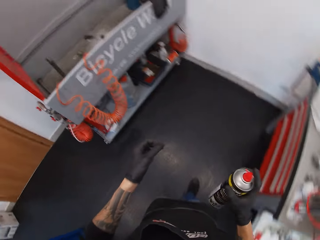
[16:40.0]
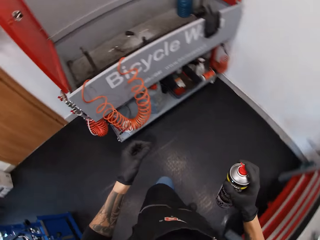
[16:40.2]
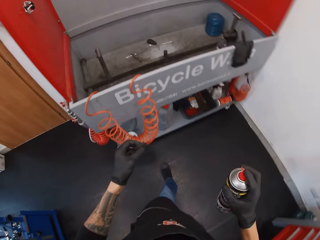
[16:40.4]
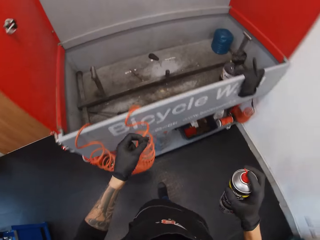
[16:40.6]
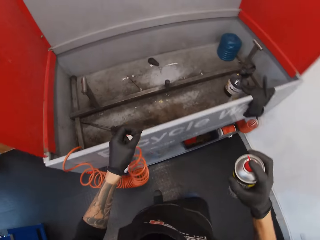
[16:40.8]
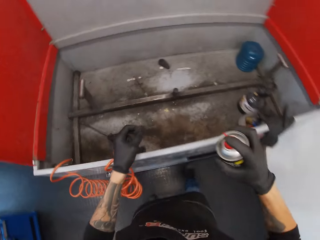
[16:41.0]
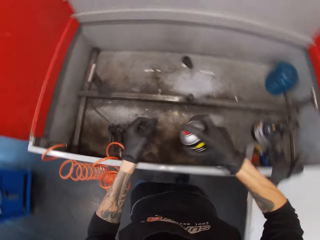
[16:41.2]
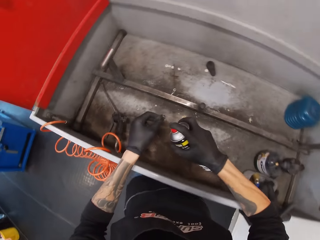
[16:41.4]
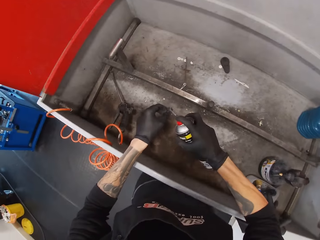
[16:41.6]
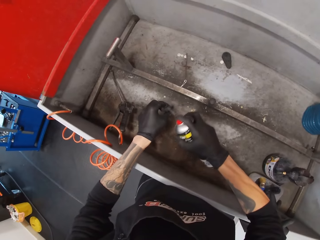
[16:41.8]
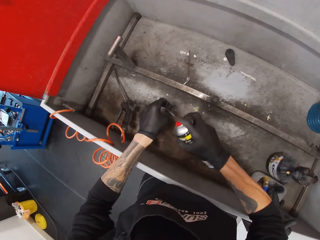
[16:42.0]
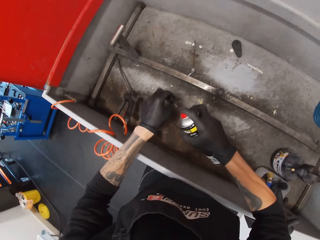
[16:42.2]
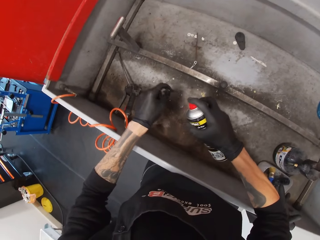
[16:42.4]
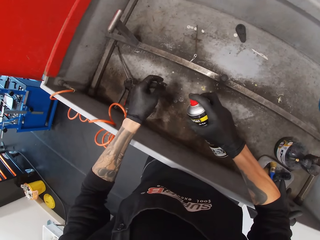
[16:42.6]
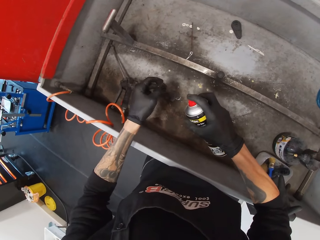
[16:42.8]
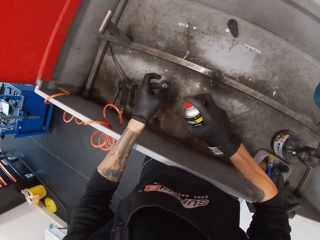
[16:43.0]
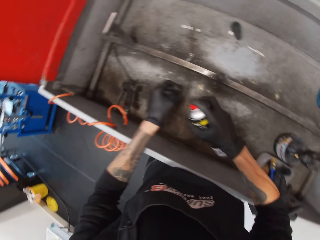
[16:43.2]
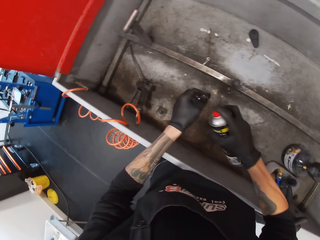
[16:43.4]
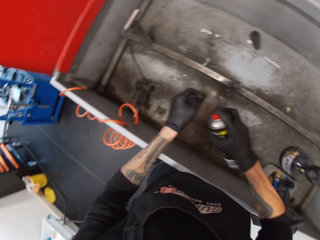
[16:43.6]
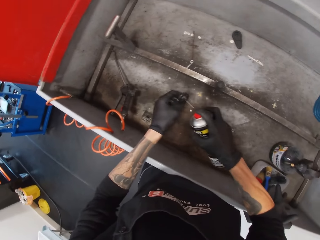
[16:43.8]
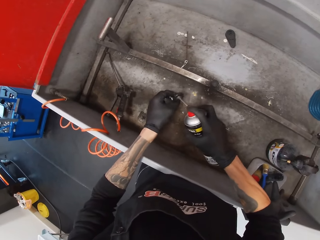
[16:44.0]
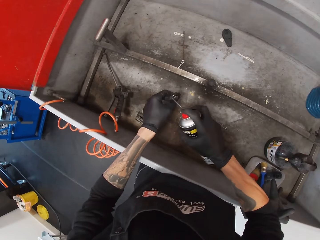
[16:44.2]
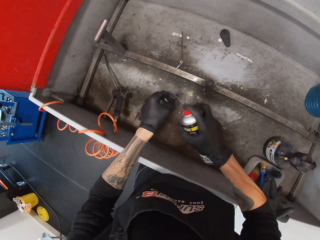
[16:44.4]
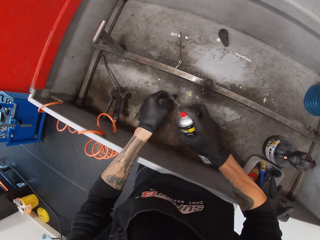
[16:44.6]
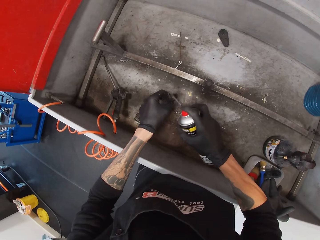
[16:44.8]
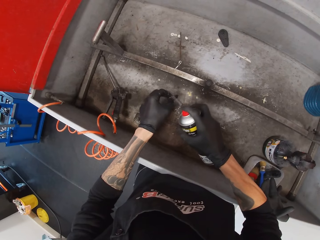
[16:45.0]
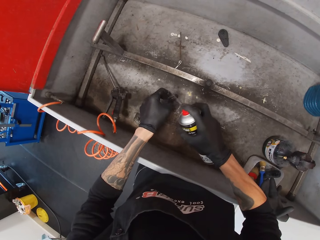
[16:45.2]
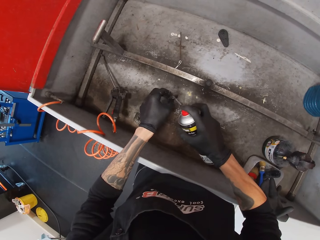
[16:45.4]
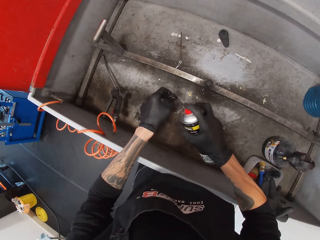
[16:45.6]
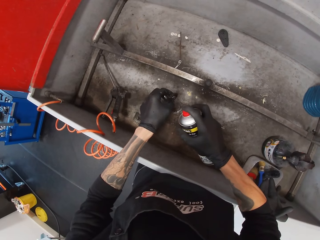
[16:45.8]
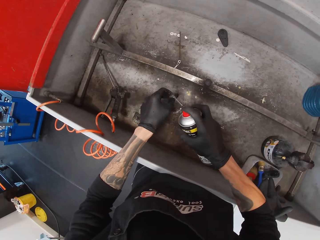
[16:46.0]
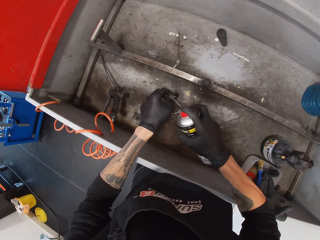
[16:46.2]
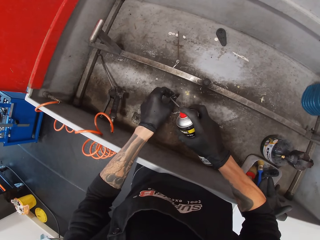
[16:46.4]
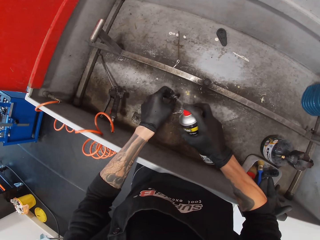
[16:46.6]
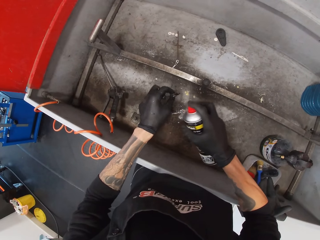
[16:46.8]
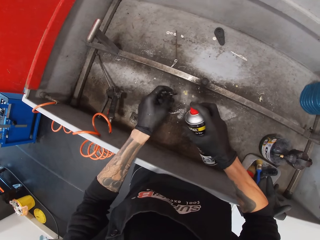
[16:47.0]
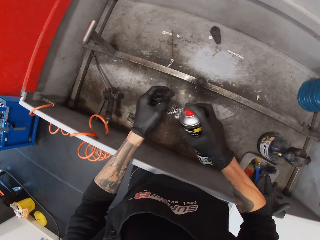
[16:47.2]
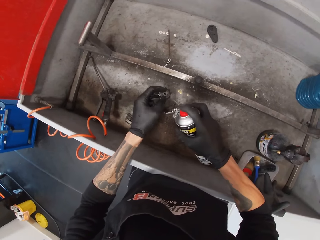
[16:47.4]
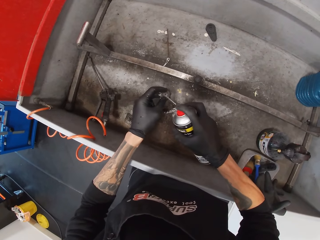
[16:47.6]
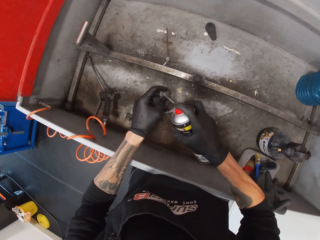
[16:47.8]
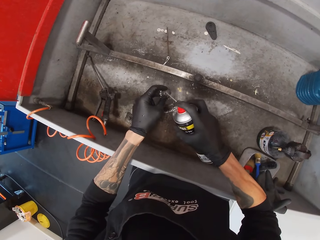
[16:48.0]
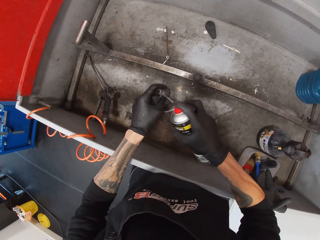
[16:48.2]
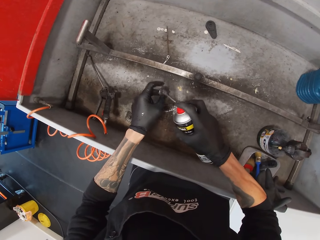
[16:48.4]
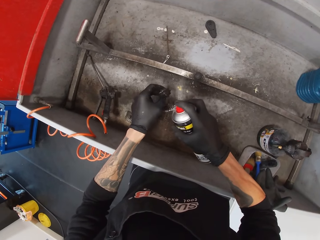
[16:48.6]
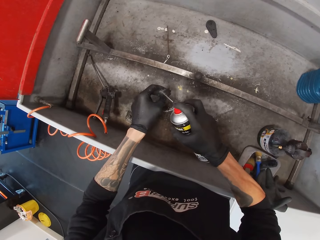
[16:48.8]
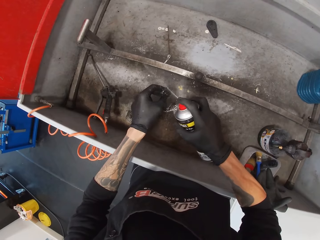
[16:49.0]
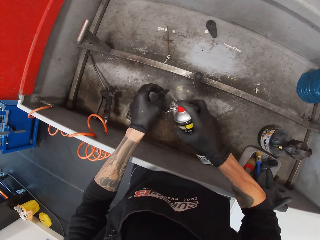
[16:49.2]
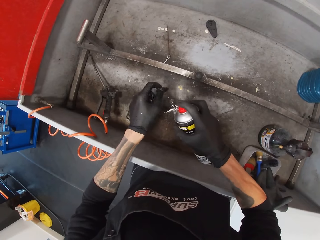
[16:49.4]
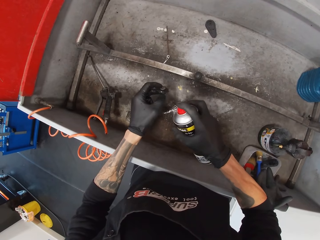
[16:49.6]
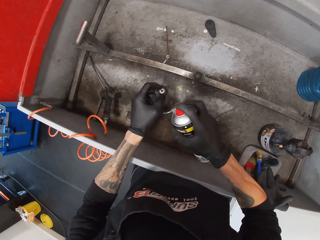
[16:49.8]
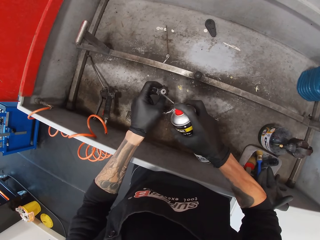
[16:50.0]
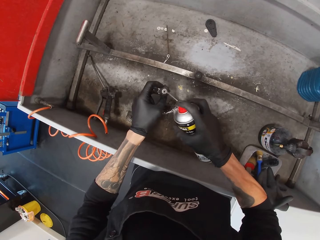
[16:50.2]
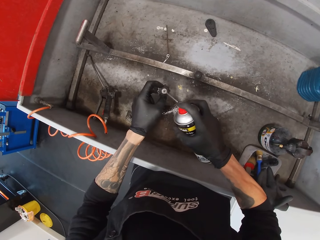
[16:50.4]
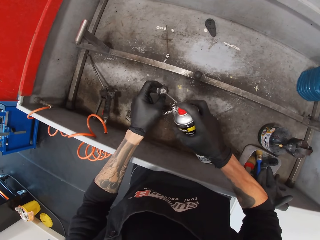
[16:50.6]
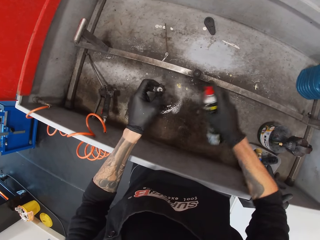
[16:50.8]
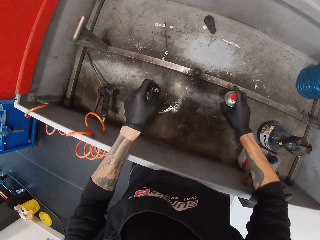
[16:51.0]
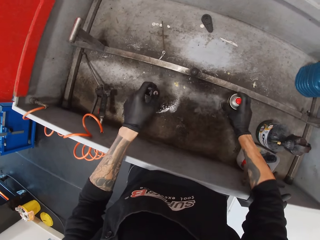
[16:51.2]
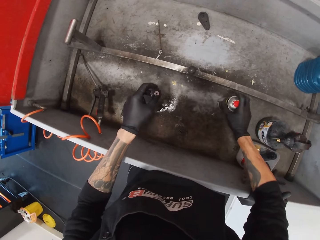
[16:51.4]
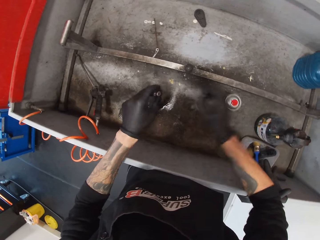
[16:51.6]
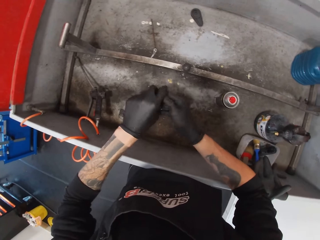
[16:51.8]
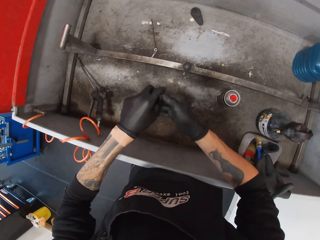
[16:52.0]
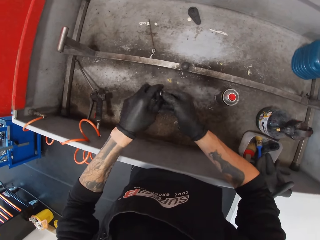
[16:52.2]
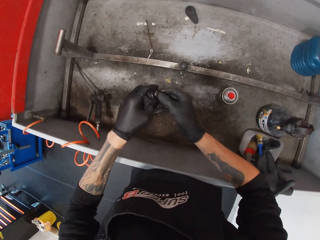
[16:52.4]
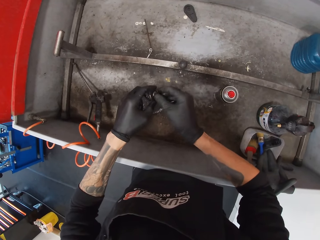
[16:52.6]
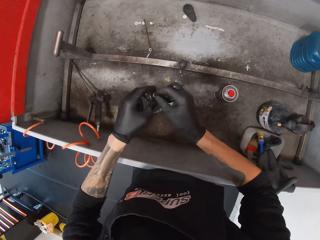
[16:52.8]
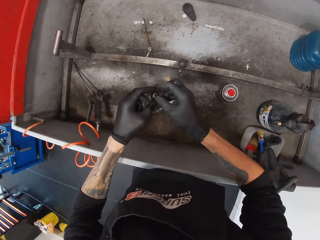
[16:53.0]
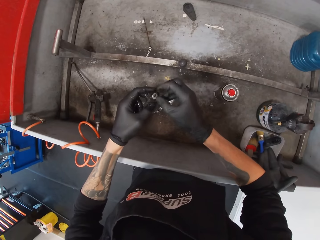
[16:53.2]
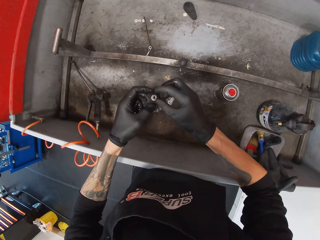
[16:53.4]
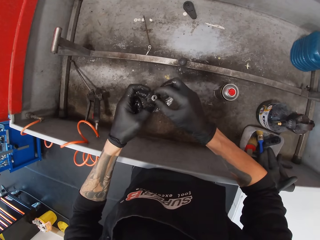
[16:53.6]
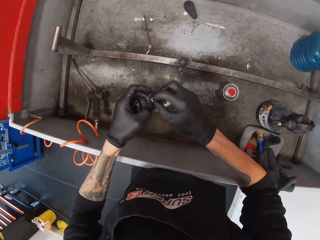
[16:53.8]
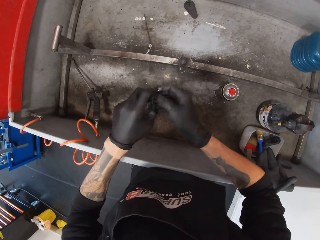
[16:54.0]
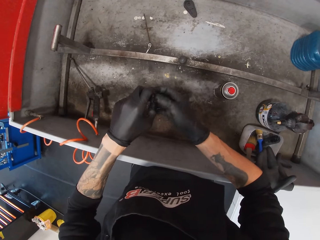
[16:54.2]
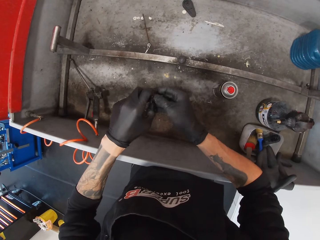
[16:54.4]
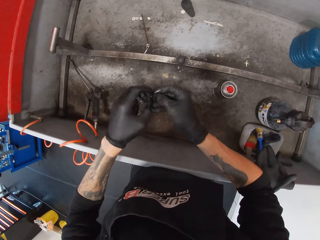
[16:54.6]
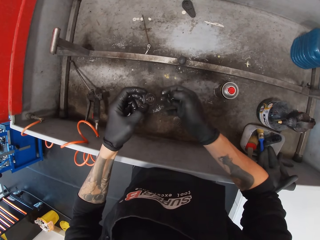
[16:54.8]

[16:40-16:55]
The camera wearer takes a spray can. They move to the trough. They spray the discs. They spray on the sprocket. They put the spray can down. They wipe the discs.

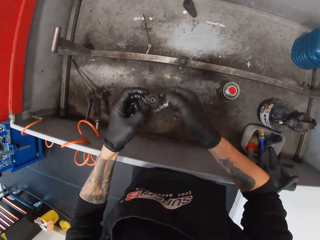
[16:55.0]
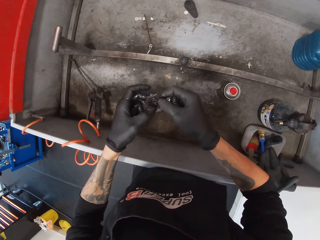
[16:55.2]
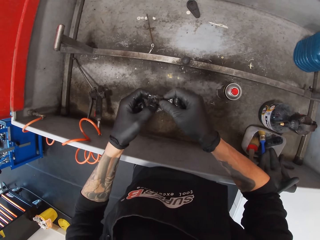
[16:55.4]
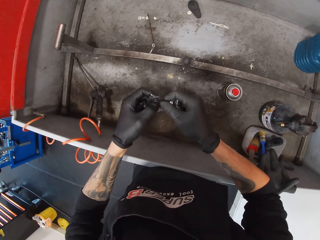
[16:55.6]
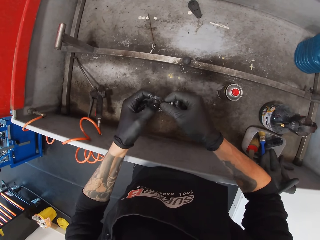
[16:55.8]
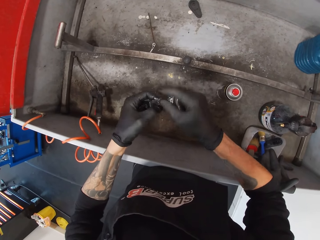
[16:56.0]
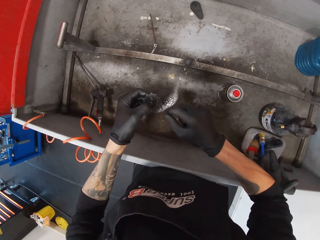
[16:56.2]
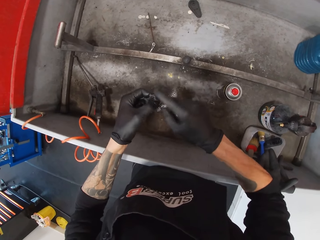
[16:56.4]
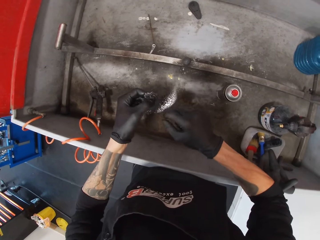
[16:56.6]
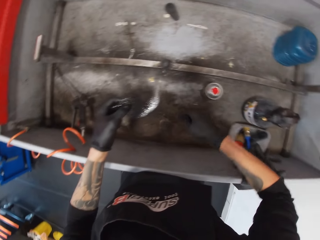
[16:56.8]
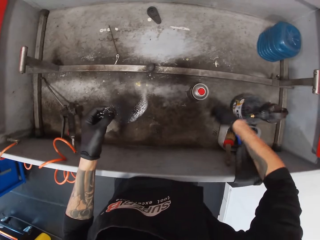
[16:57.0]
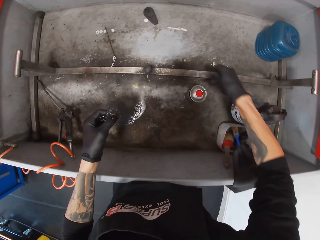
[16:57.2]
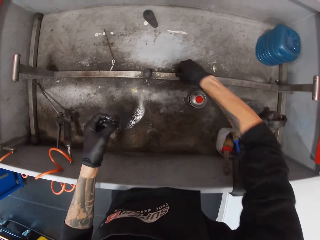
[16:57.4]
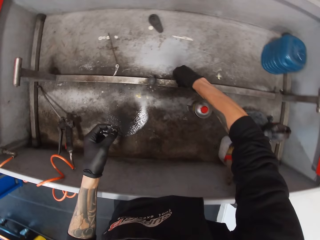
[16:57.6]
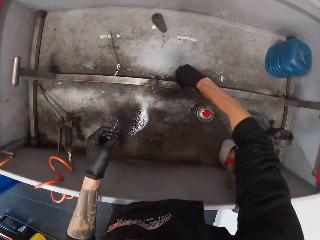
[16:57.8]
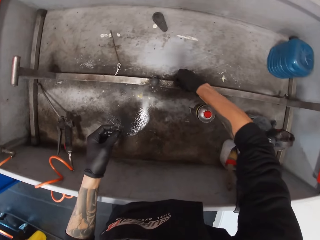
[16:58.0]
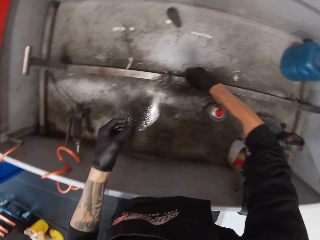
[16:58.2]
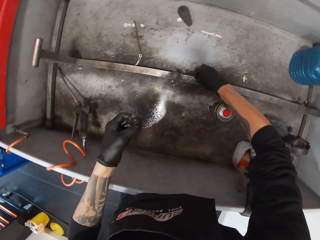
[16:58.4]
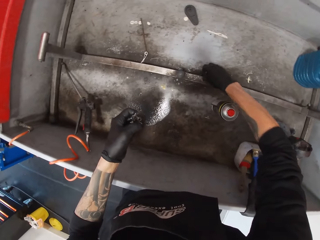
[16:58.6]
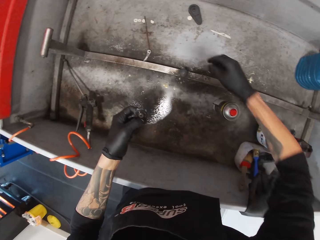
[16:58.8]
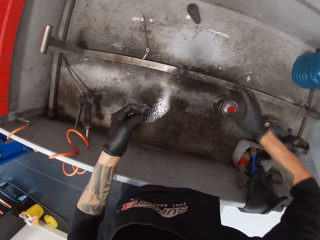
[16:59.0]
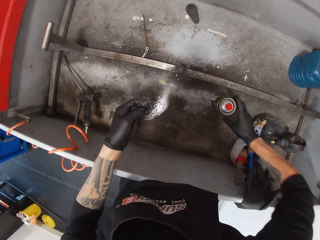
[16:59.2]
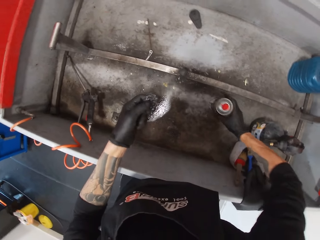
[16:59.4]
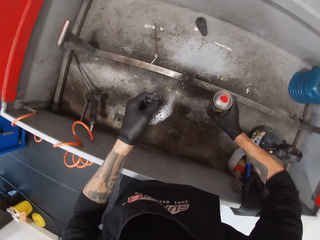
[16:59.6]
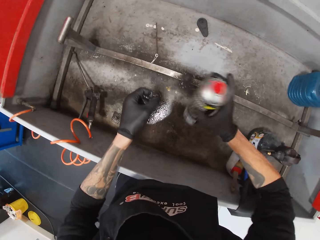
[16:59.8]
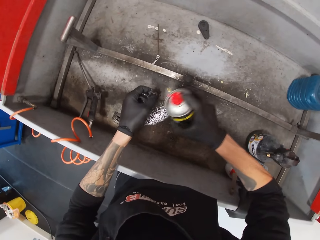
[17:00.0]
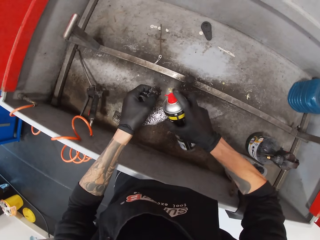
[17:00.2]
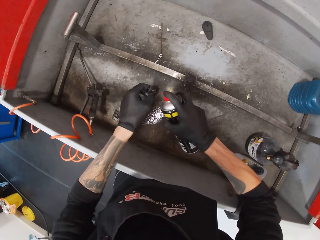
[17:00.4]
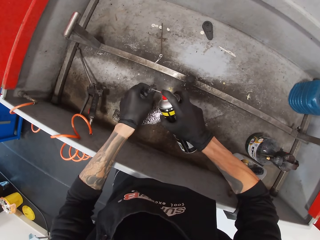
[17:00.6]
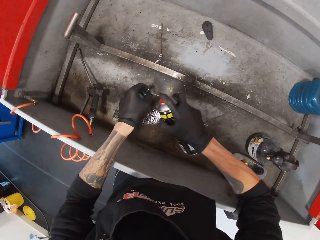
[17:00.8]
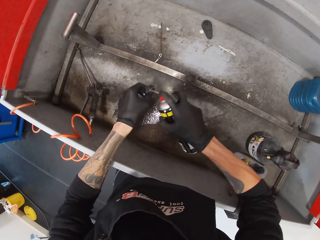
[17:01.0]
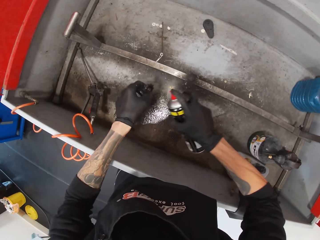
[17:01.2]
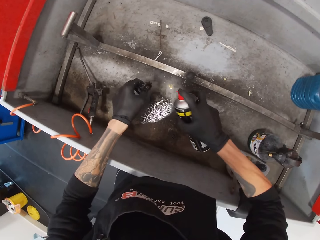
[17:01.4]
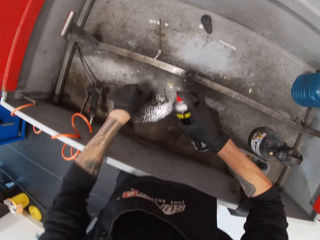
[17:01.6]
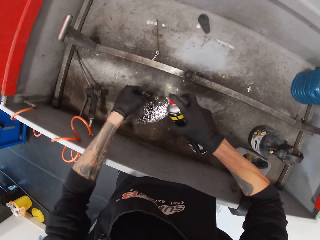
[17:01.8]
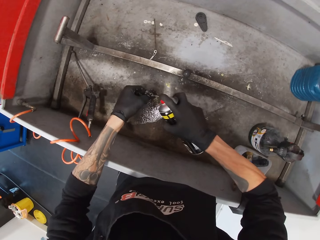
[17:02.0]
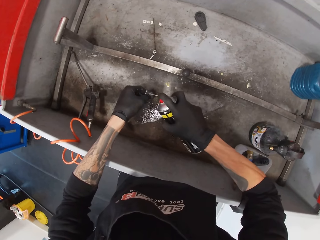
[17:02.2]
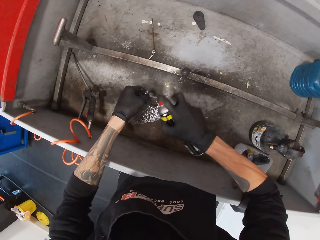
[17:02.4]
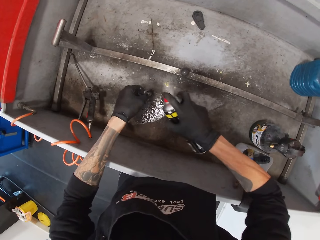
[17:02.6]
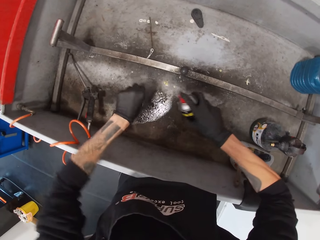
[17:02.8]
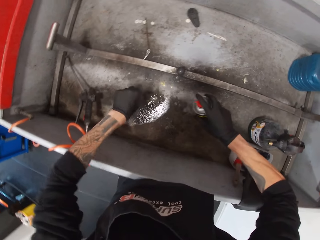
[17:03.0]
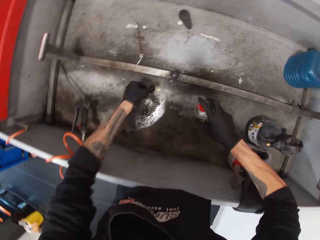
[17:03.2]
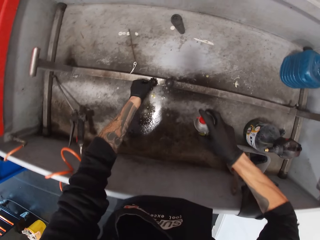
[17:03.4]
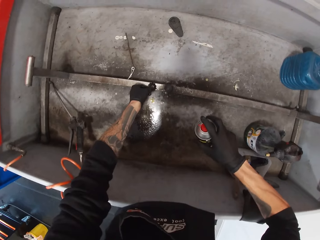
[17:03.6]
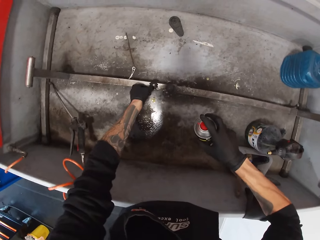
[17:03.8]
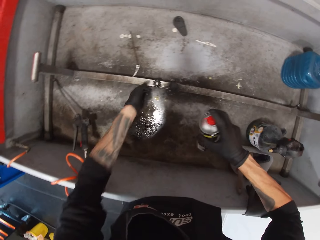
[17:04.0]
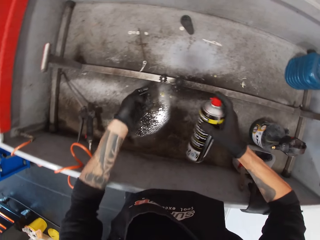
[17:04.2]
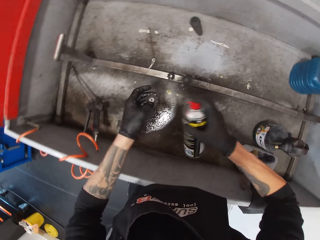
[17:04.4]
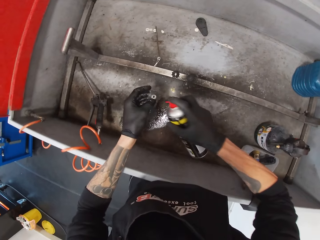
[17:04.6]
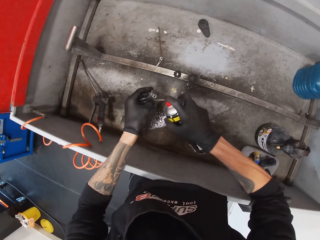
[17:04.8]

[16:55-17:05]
The camera wearer rotates the sprocket. They hold the metal. They put down a washer. They take a spray can. They spray on the sprocket. They put the sprocket down.
